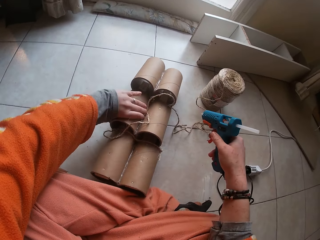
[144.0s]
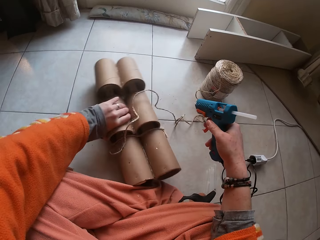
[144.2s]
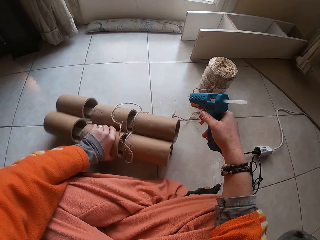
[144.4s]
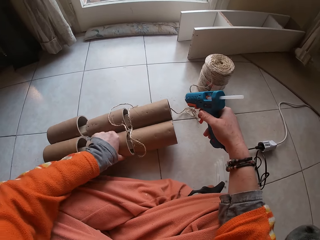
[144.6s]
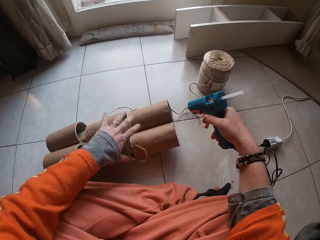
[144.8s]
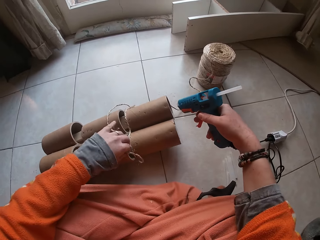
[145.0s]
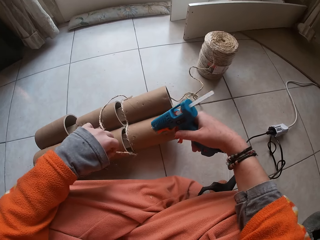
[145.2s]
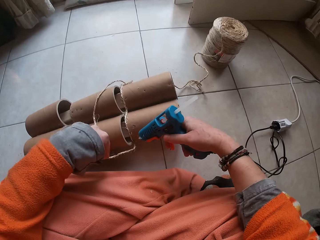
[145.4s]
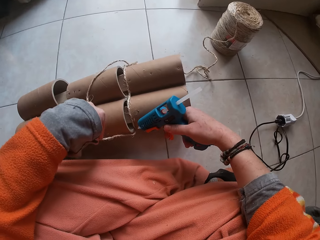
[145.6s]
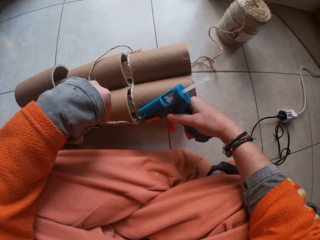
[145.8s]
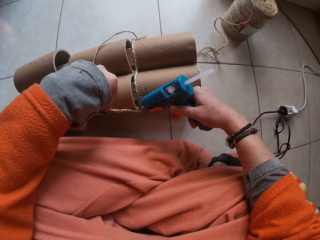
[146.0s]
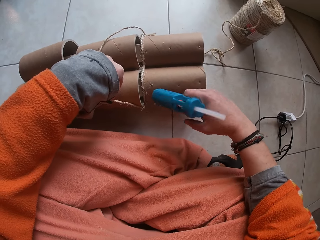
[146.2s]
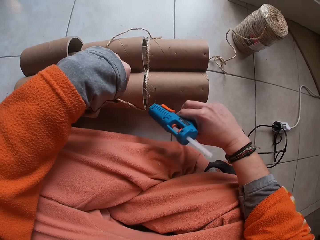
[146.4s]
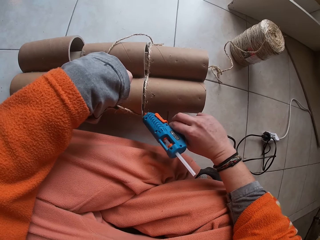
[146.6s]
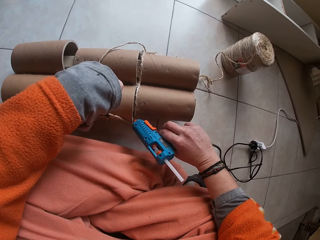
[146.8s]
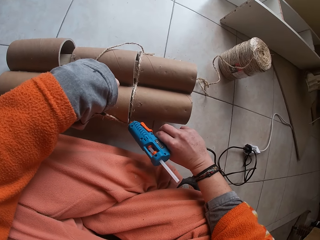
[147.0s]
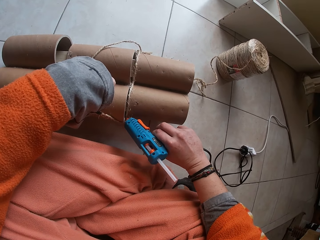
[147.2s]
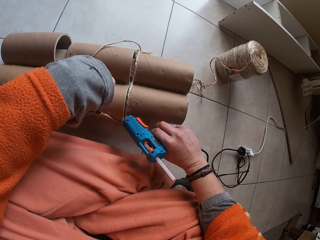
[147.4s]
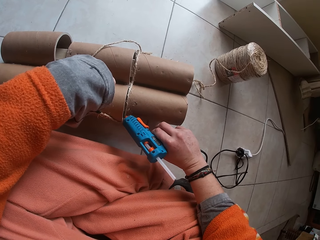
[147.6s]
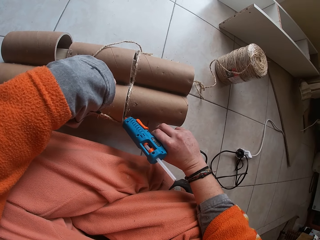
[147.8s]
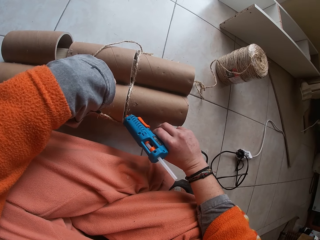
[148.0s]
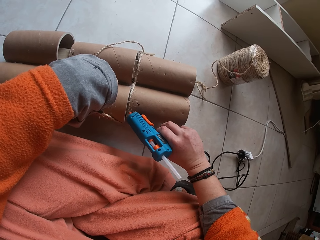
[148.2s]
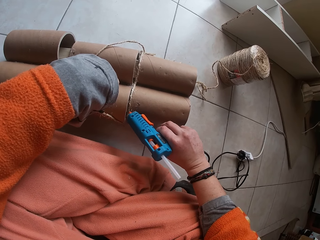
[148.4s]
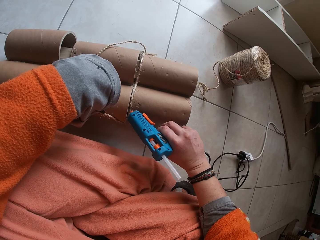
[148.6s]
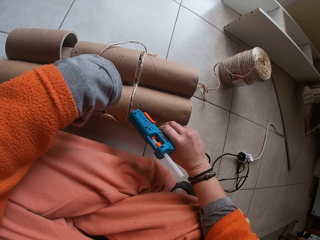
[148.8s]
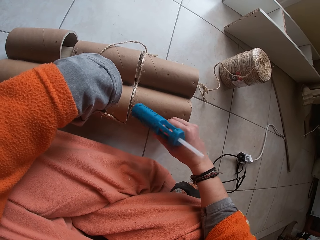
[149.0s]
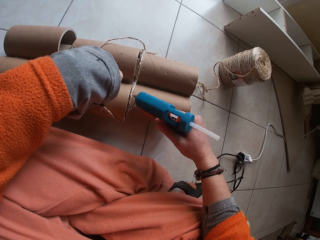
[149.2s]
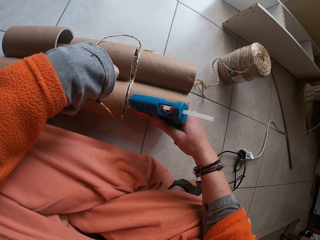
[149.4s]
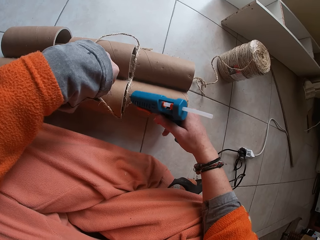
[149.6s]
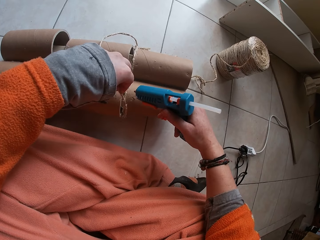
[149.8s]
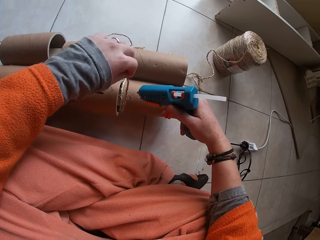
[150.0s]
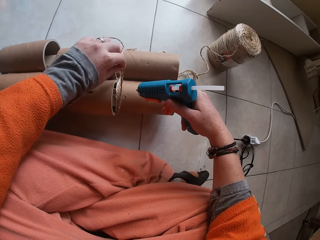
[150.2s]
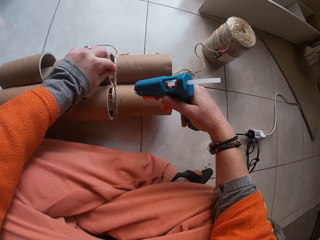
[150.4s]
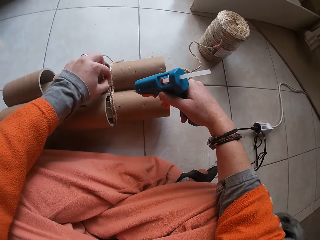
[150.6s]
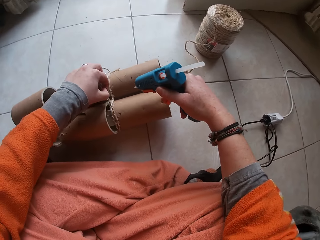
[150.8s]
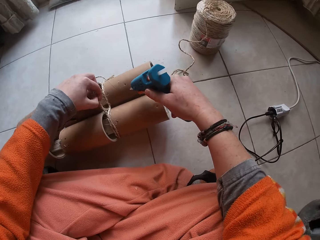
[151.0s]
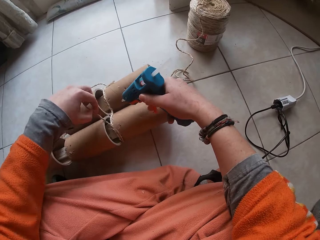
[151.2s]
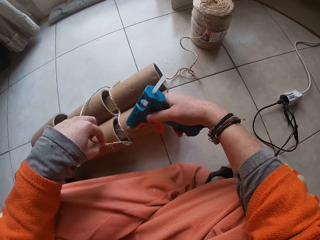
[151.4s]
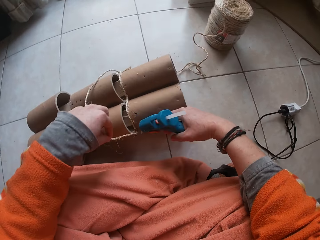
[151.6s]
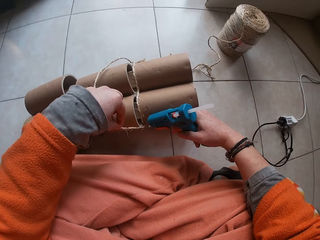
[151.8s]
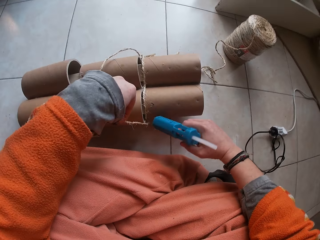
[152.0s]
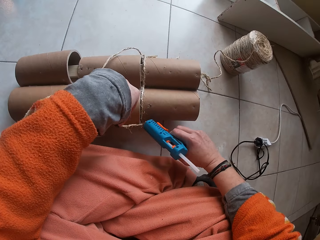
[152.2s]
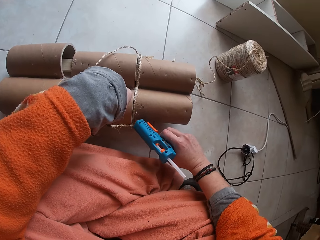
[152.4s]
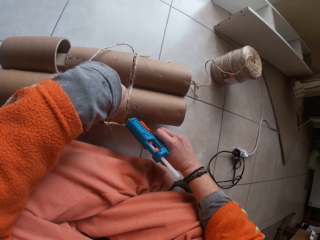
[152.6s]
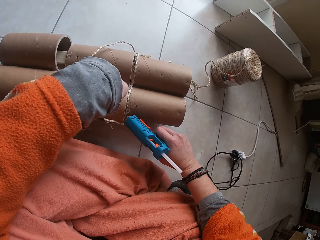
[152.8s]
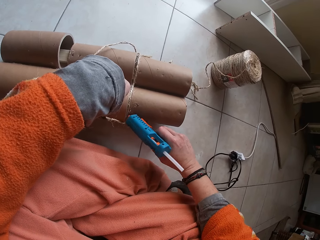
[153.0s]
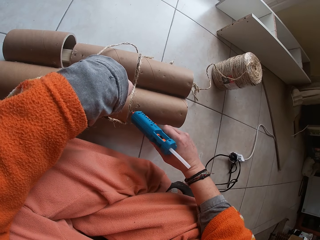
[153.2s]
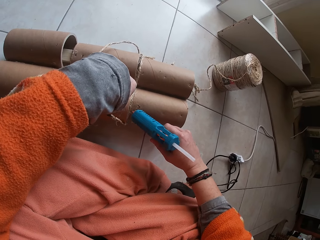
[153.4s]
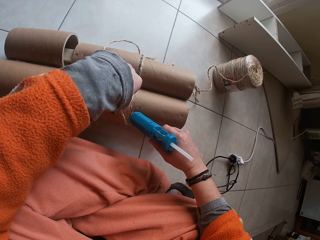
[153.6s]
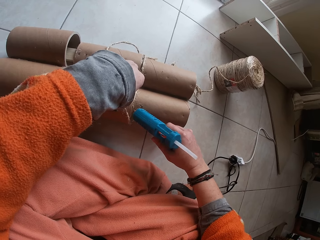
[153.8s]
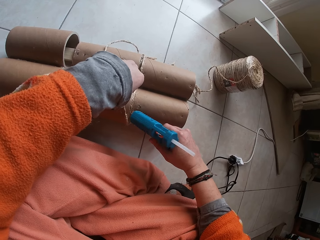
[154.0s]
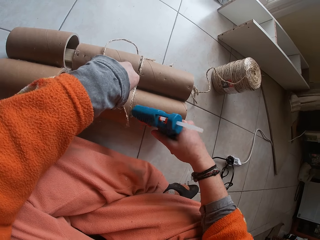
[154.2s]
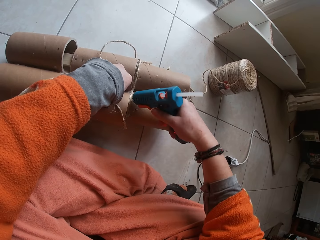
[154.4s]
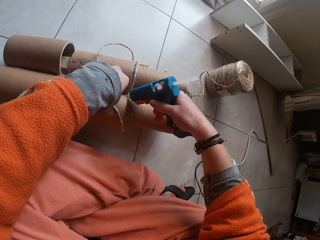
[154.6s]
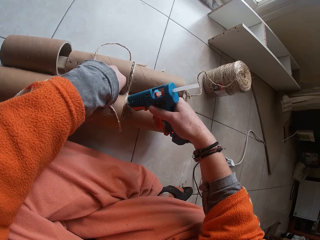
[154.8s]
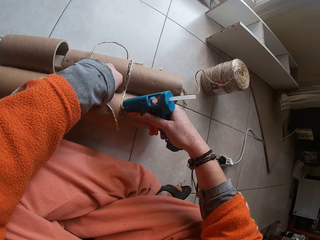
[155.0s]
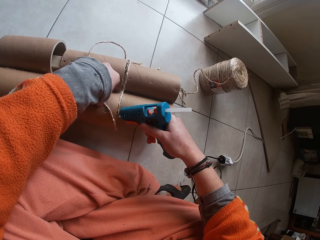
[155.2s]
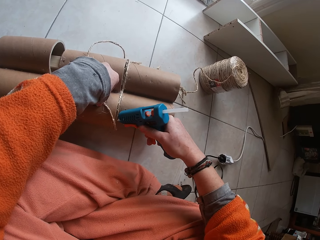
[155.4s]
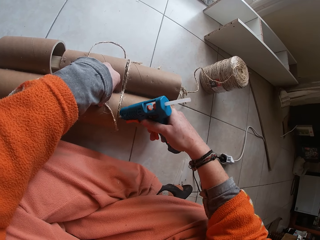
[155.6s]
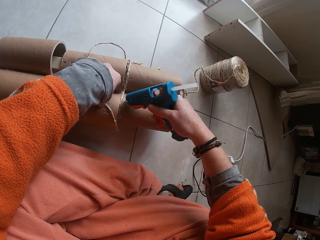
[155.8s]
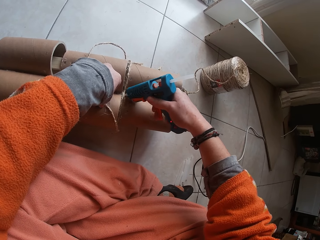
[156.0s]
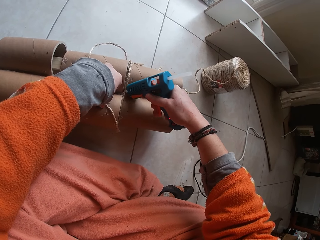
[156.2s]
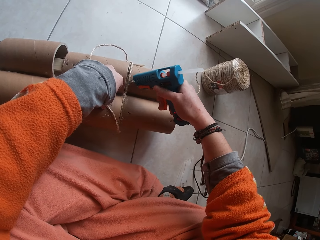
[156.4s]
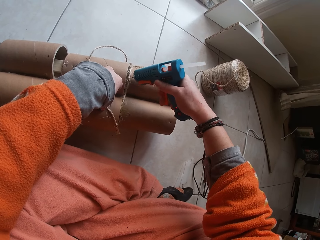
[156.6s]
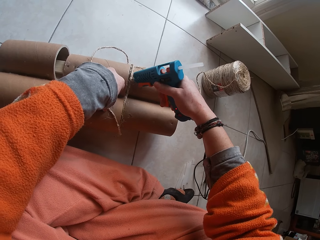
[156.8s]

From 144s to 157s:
The camera wearer moves the rope. He glues the garden cord in his left hand to the paper core with the glue gun in his right hand. He puts the rope on the craft. He spreads the glue on the craft.

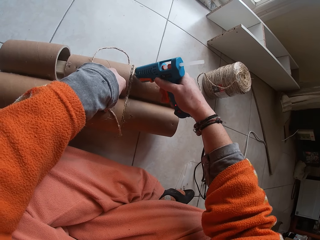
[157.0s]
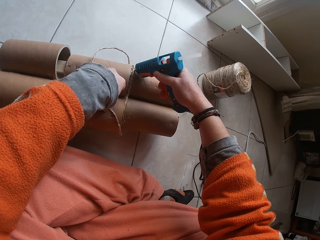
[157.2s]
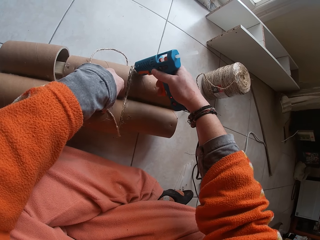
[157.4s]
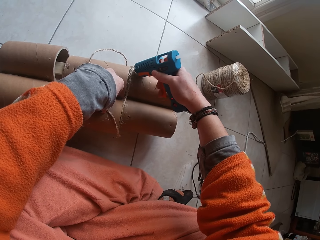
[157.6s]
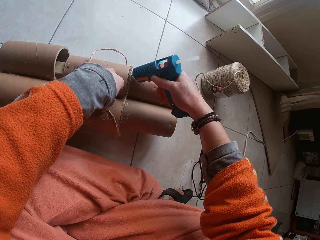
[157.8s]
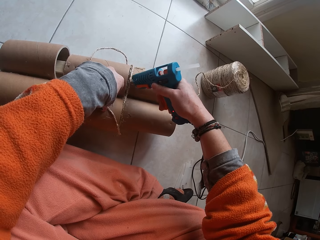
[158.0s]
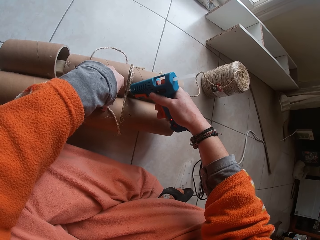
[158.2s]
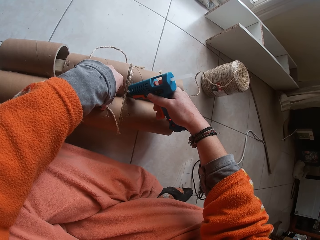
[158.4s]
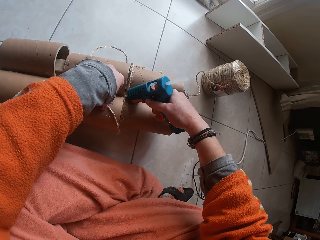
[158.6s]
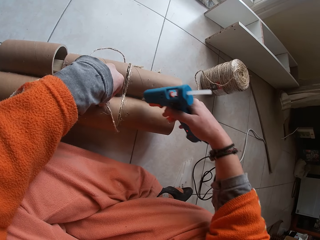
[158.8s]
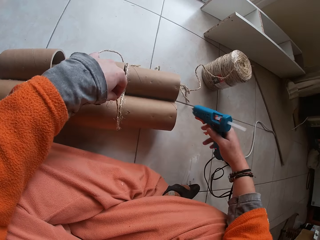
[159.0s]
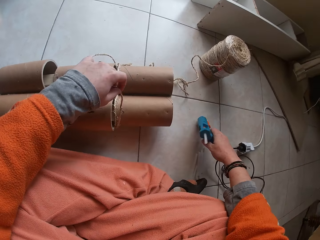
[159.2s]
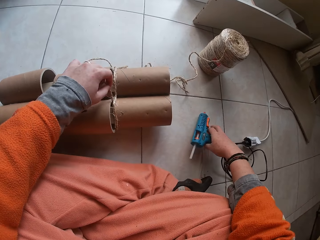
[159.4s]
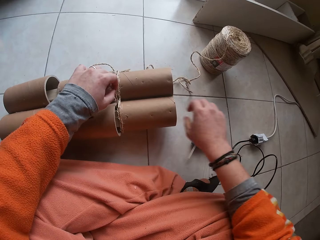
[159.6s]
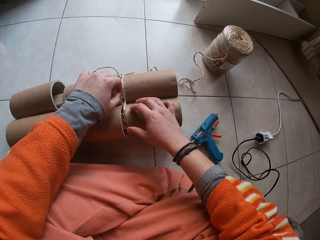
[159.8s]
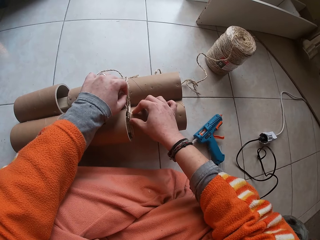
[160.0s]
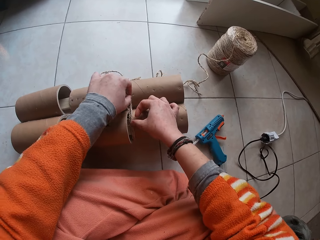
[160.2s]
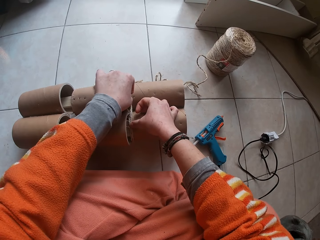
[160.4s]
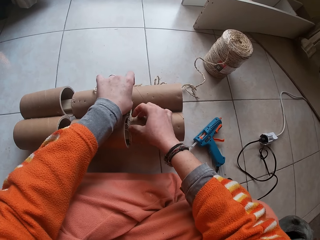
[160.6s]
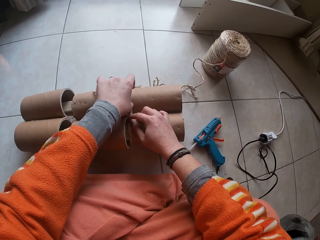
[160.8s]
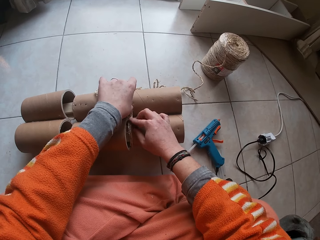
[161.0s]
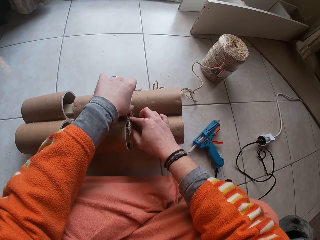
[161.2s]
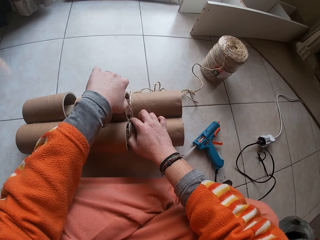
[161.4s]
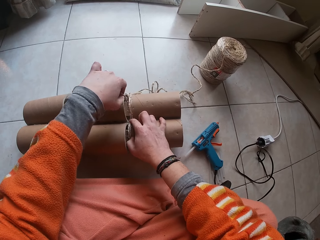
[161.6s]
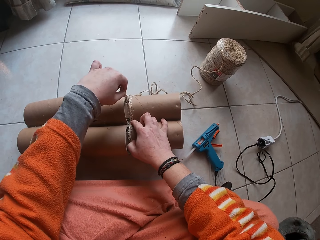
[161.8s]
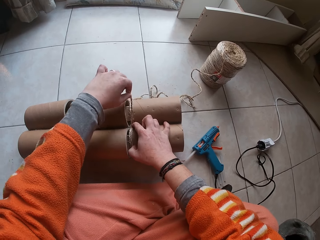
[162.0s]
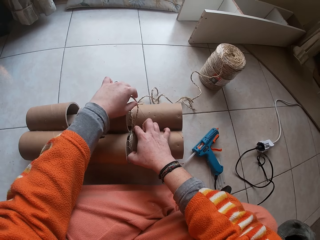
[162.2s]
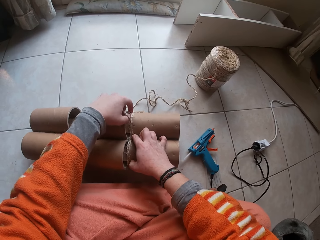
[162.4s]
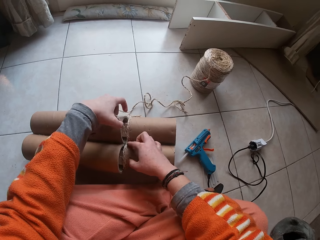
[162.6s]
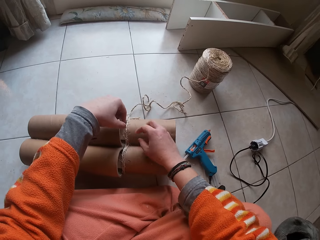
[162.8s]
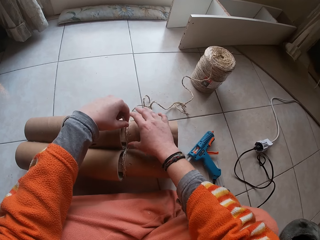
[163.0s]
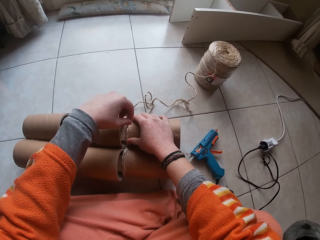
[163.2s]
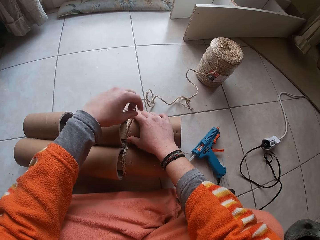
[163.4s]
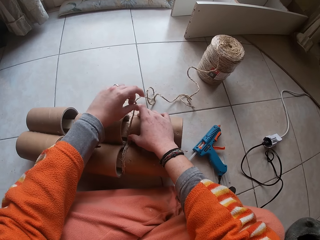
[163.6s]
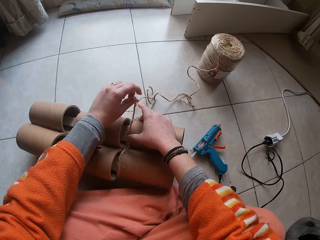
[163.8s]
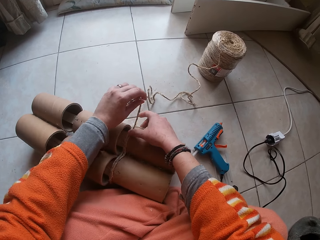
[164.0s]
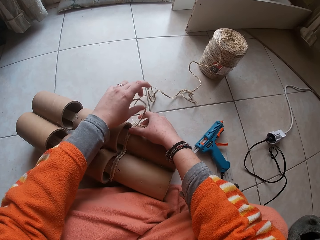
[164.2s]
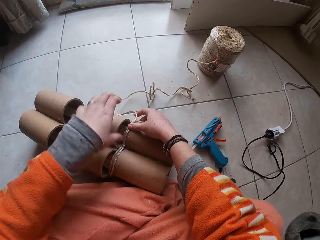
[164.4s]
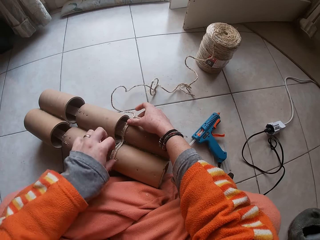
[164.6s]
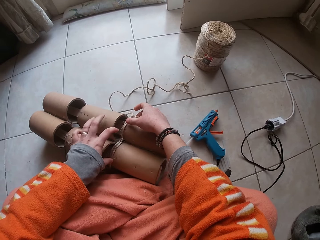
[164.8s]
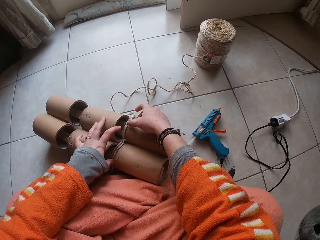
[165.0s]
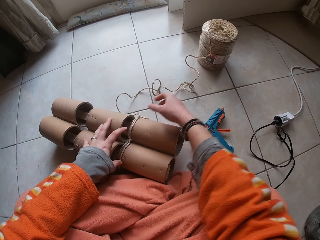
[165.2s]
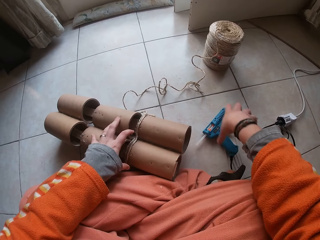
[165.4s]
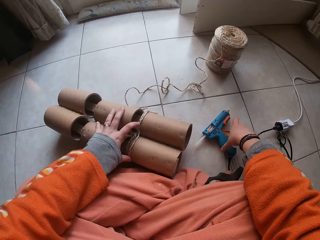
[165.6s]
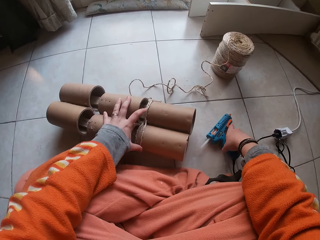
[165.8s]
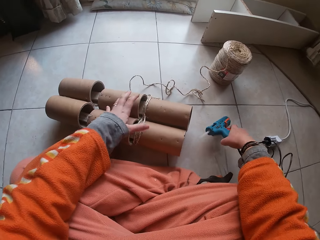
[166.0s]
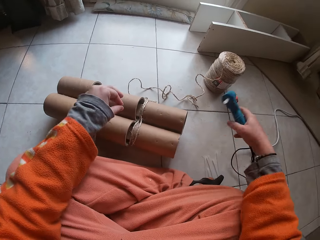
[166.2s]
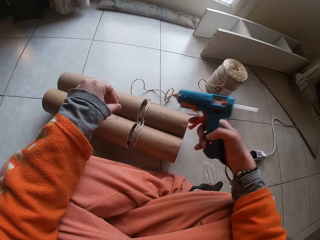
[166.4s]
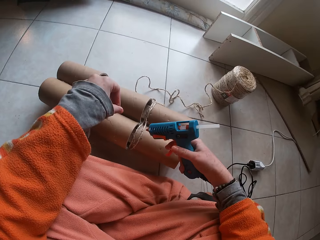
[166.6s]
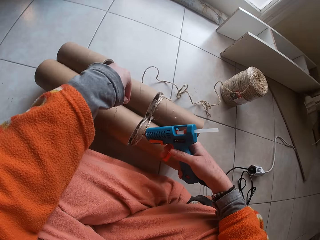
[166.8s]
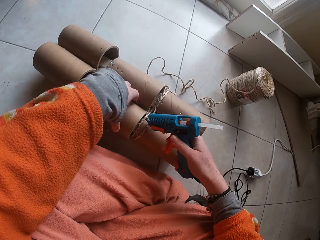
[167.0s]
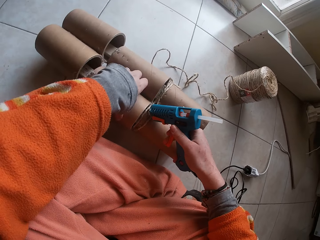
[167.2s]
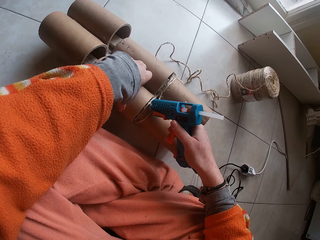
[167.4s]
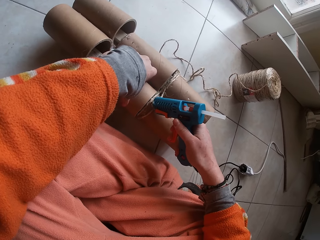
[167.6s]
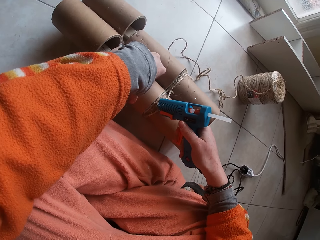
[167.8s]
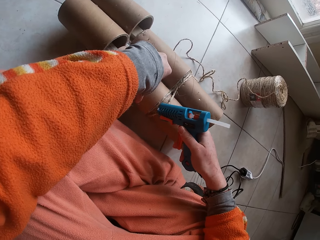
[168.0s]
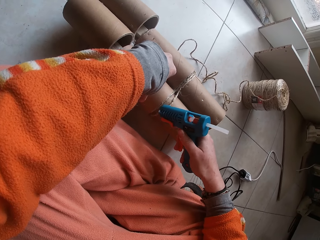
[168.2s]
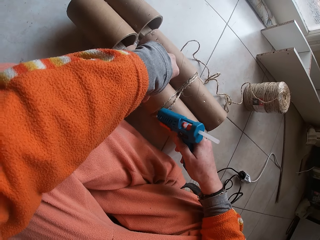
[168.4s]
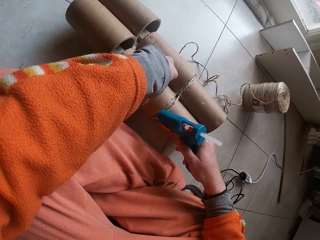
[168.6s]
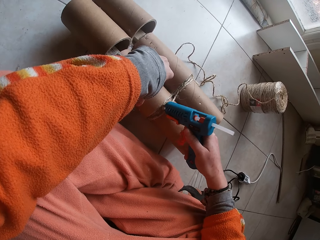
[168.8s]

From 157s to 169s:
The camera wearer drops the glue gun on the ground with his right hand. He presses the rope on the craft. He fastens the garden cord to the paper core with both hands. He moves the craft on the ground. He picks up the glue gun from the ground with his right hand. He glues the garden cord in his left hand to the paper core with the glue gun in his right hand.
